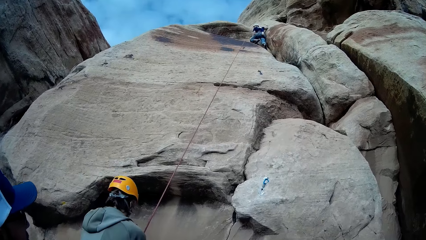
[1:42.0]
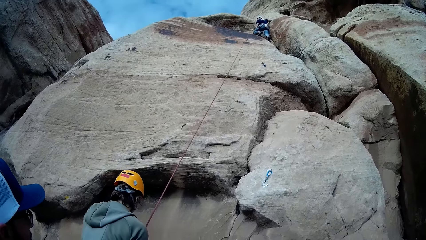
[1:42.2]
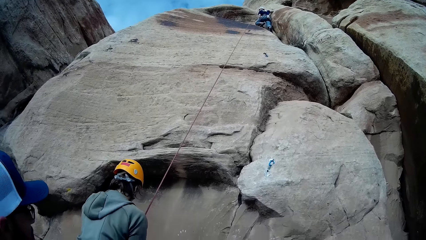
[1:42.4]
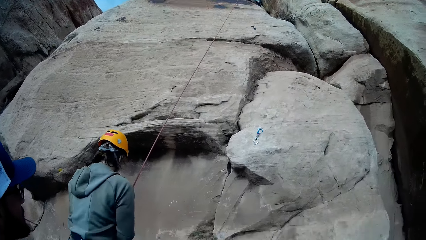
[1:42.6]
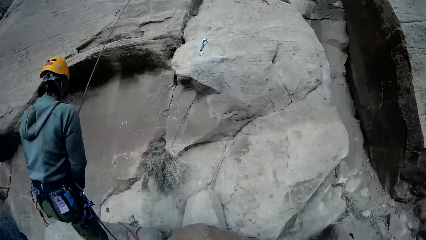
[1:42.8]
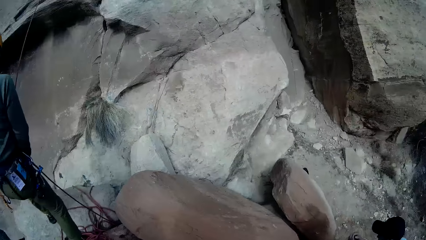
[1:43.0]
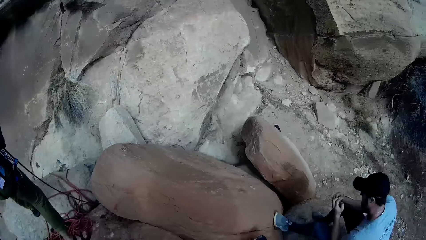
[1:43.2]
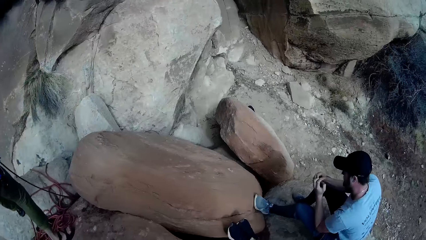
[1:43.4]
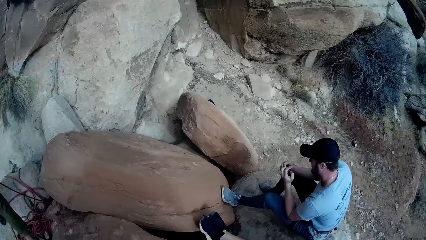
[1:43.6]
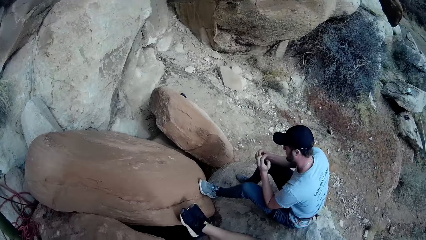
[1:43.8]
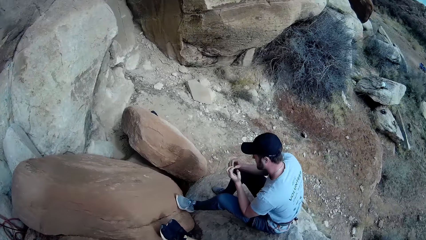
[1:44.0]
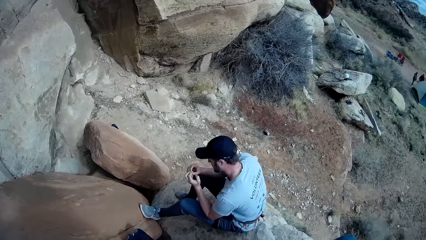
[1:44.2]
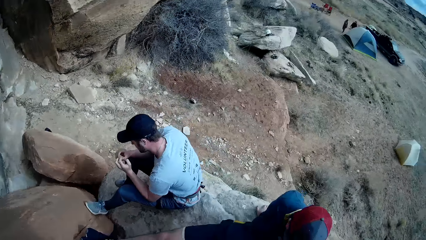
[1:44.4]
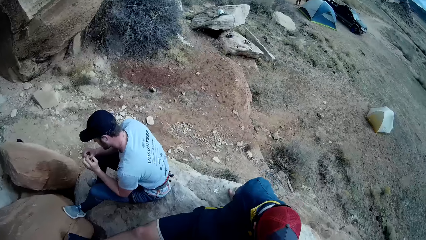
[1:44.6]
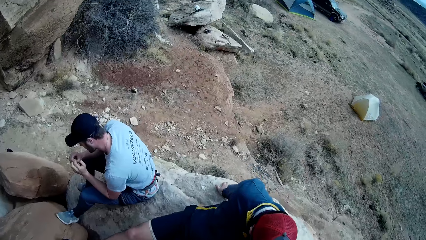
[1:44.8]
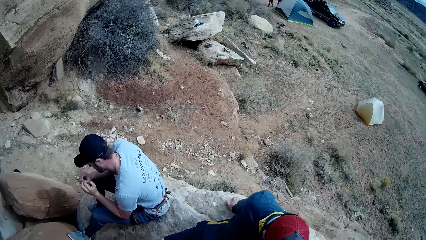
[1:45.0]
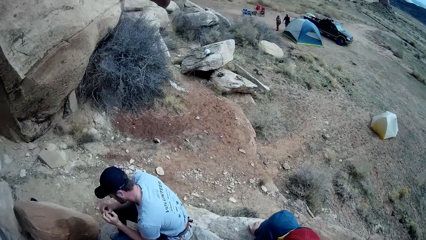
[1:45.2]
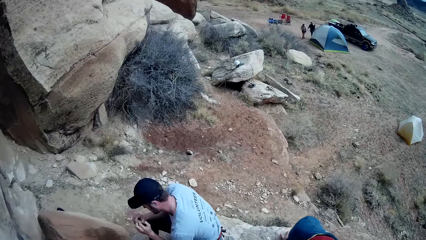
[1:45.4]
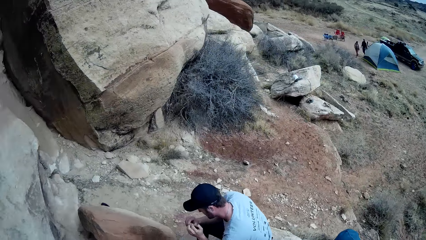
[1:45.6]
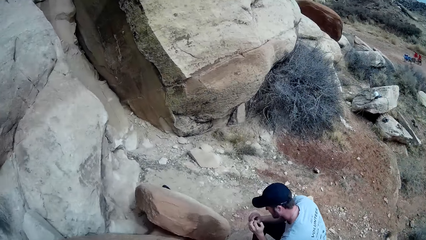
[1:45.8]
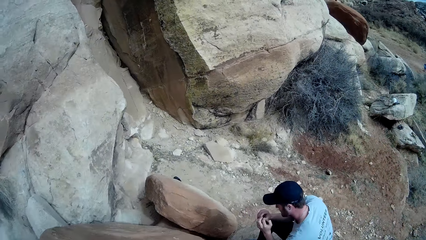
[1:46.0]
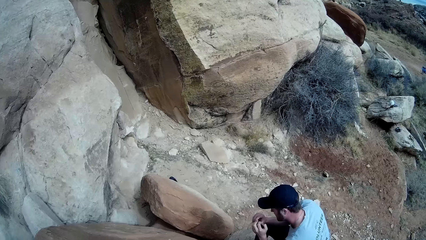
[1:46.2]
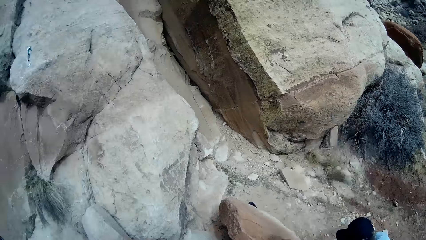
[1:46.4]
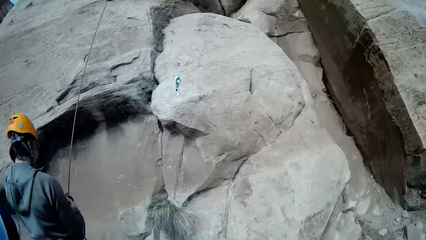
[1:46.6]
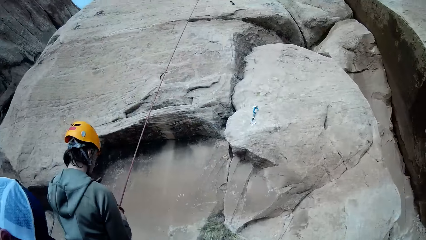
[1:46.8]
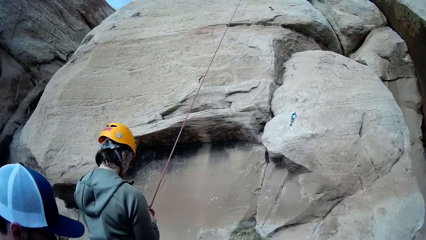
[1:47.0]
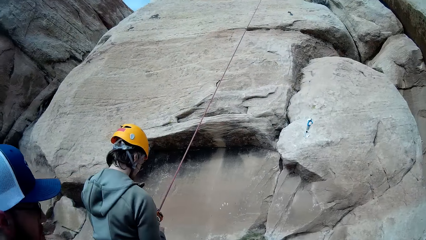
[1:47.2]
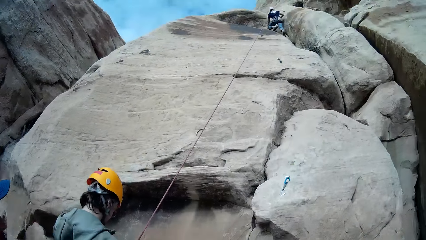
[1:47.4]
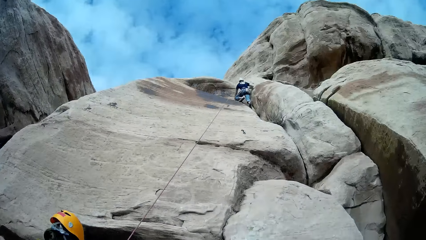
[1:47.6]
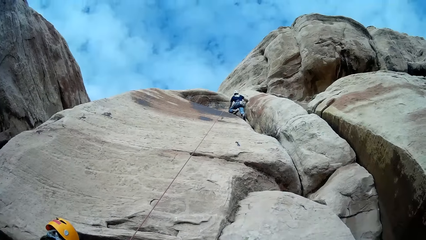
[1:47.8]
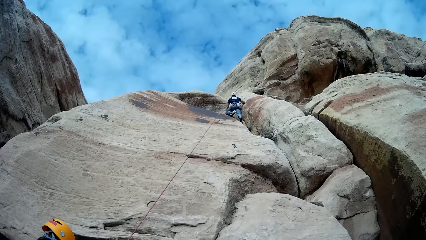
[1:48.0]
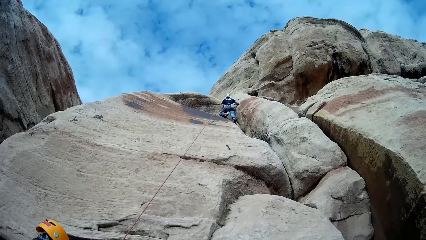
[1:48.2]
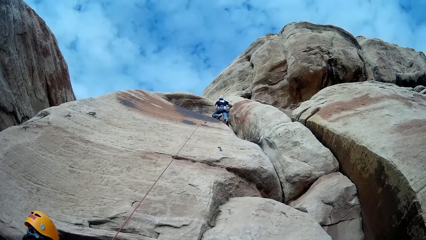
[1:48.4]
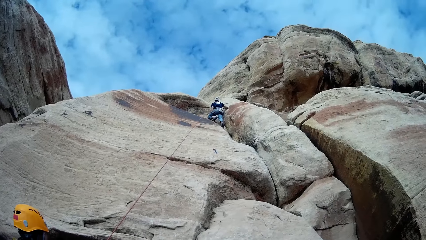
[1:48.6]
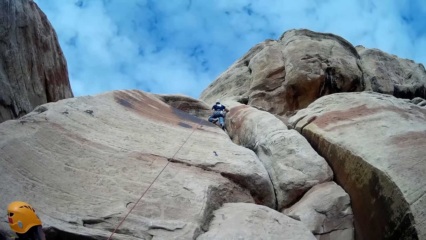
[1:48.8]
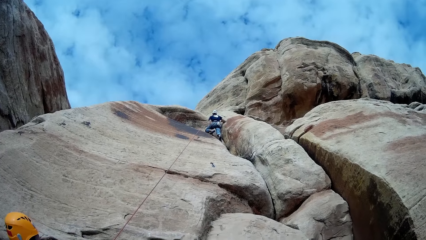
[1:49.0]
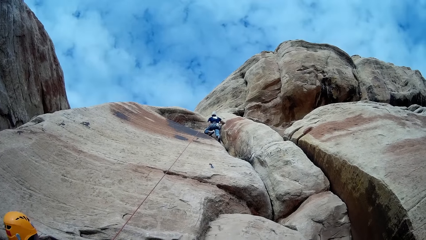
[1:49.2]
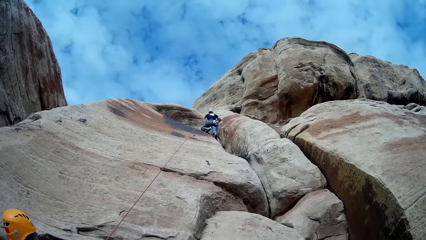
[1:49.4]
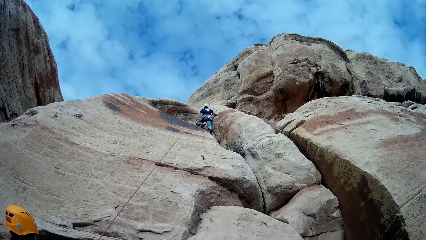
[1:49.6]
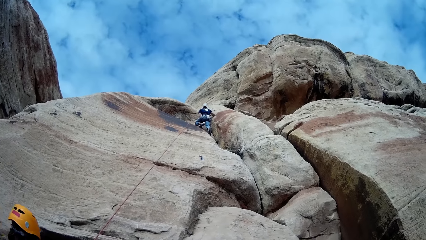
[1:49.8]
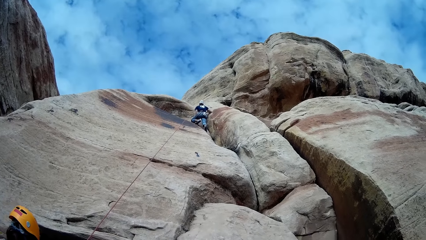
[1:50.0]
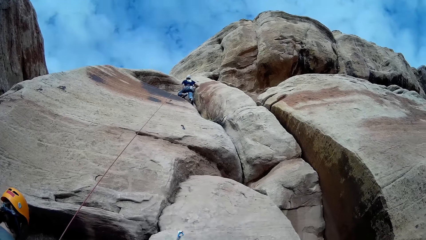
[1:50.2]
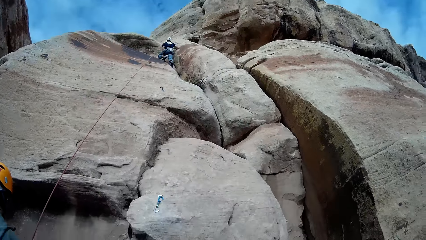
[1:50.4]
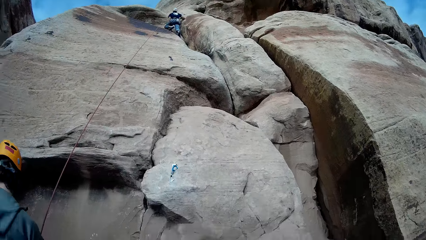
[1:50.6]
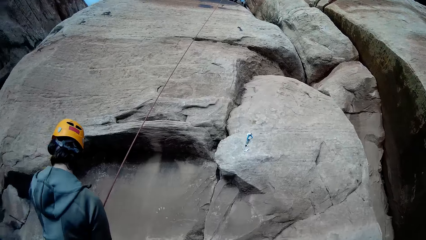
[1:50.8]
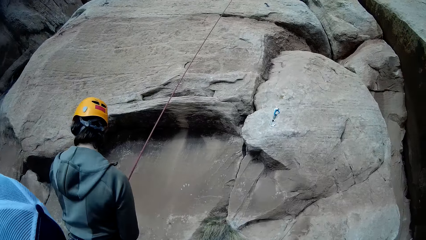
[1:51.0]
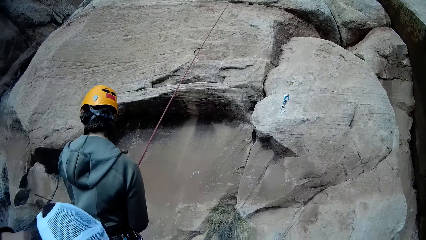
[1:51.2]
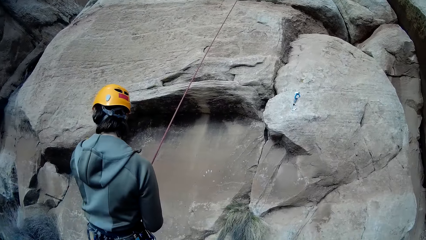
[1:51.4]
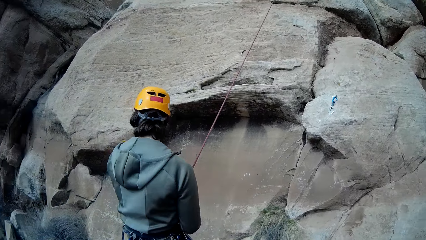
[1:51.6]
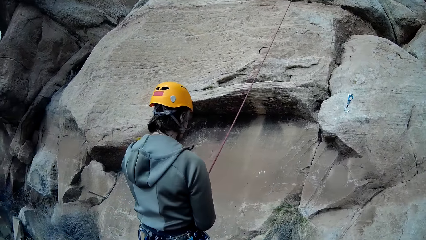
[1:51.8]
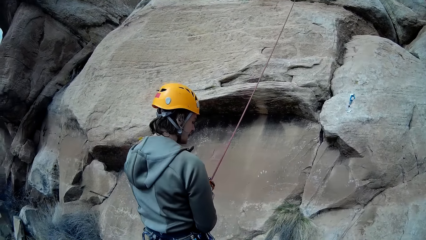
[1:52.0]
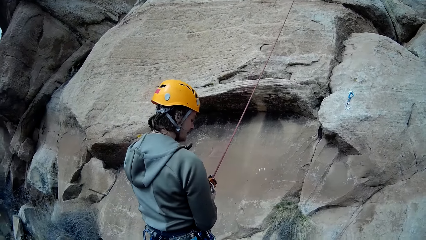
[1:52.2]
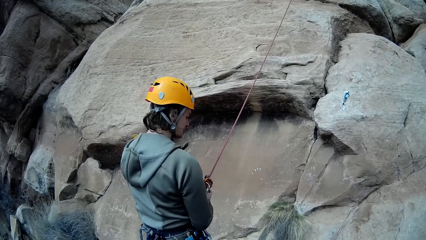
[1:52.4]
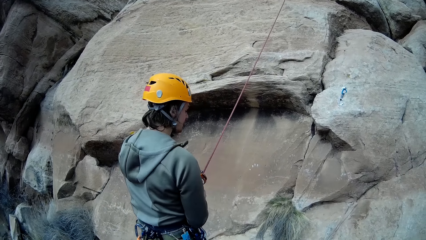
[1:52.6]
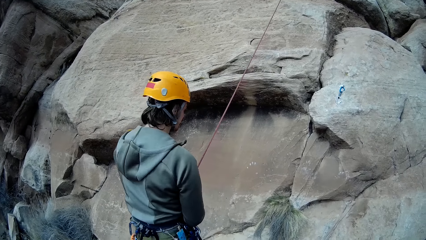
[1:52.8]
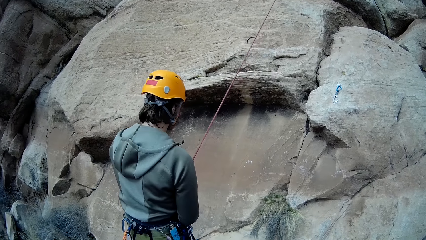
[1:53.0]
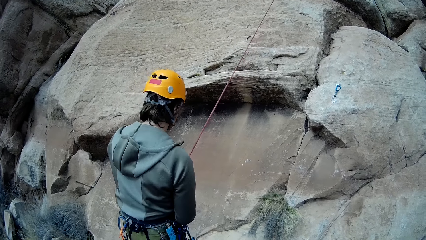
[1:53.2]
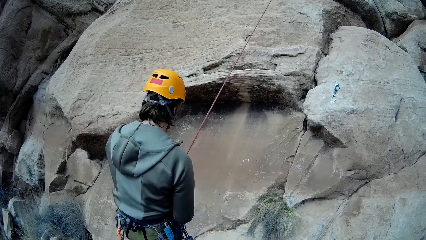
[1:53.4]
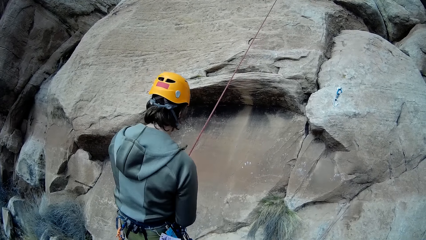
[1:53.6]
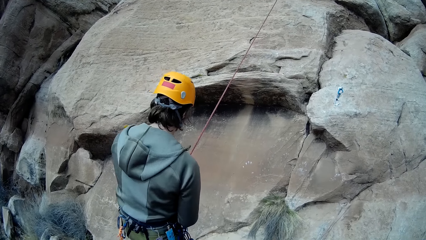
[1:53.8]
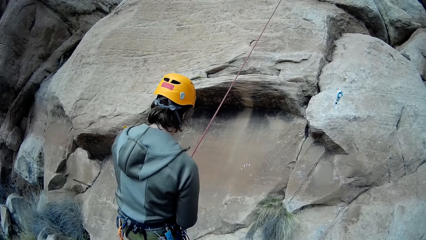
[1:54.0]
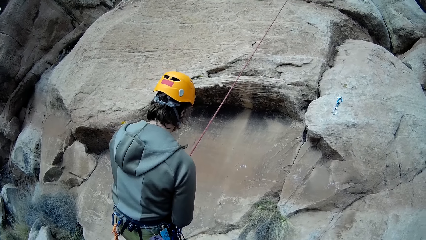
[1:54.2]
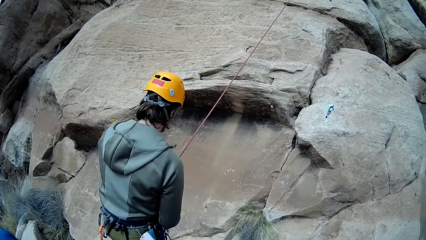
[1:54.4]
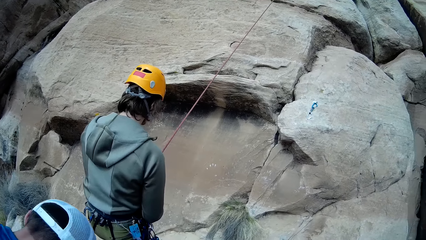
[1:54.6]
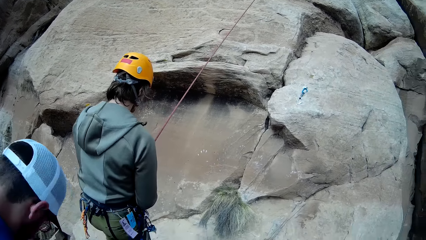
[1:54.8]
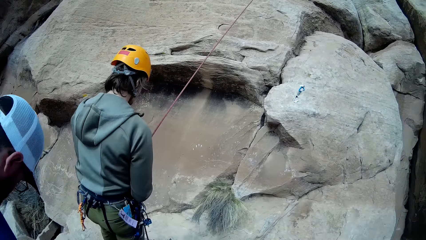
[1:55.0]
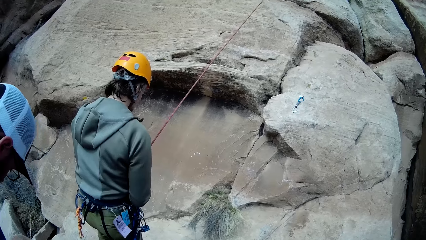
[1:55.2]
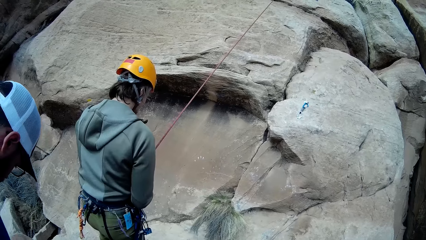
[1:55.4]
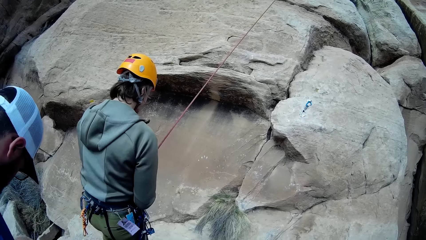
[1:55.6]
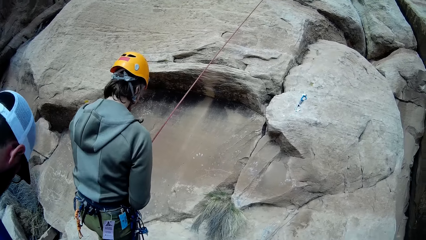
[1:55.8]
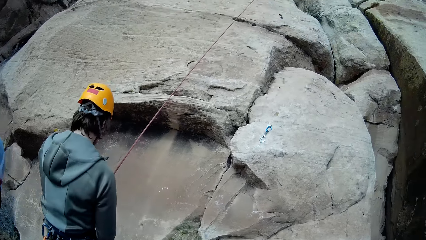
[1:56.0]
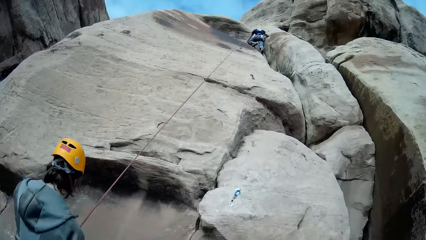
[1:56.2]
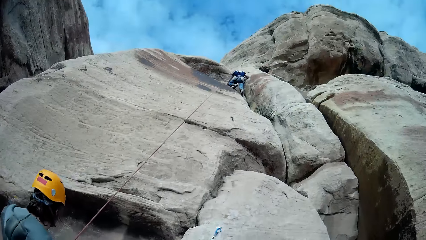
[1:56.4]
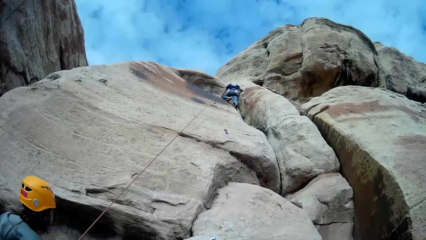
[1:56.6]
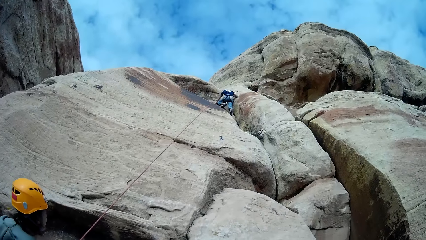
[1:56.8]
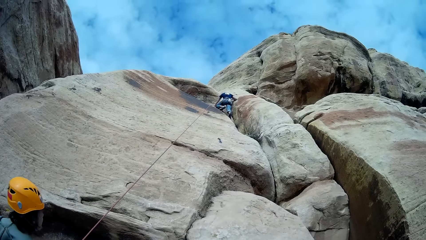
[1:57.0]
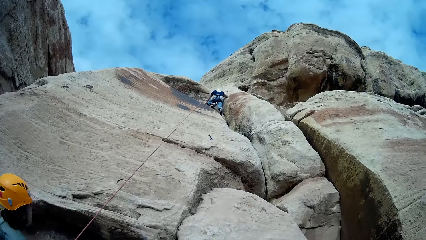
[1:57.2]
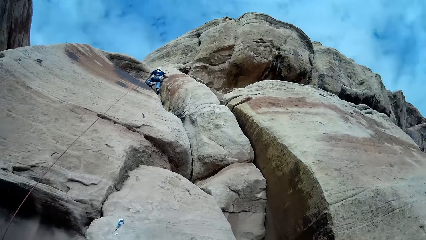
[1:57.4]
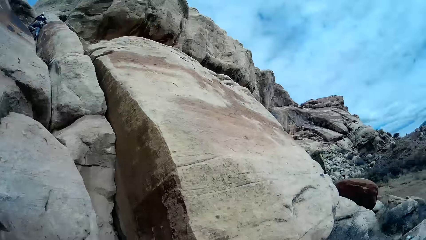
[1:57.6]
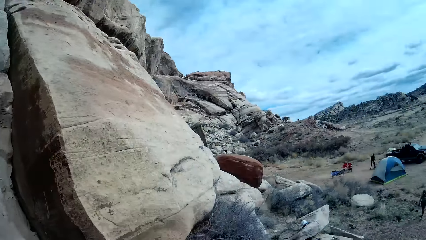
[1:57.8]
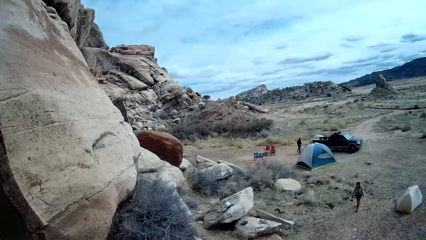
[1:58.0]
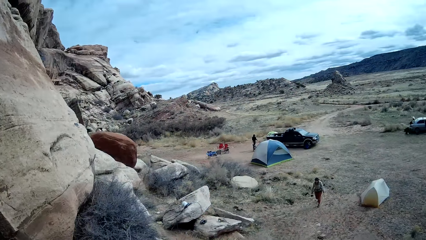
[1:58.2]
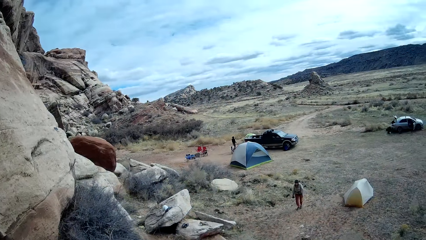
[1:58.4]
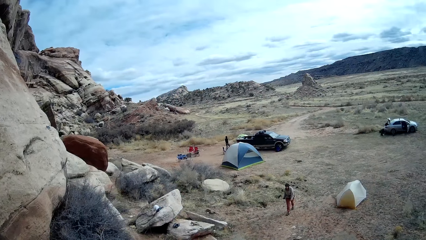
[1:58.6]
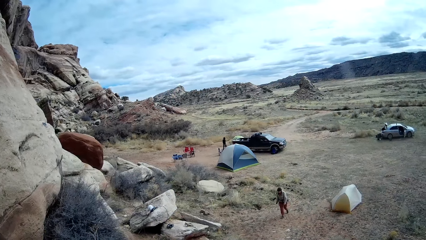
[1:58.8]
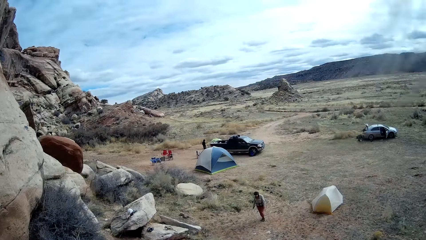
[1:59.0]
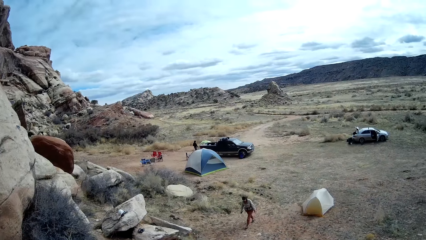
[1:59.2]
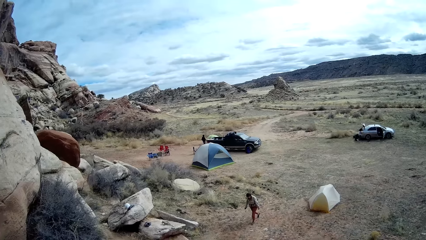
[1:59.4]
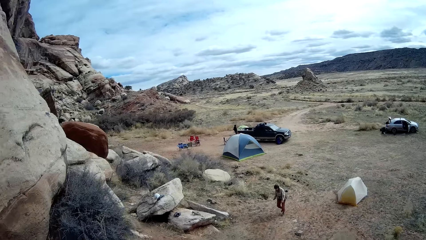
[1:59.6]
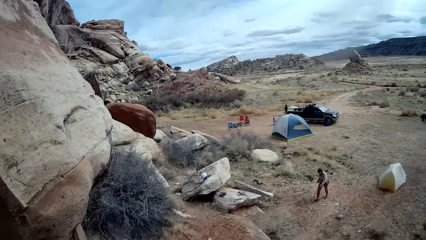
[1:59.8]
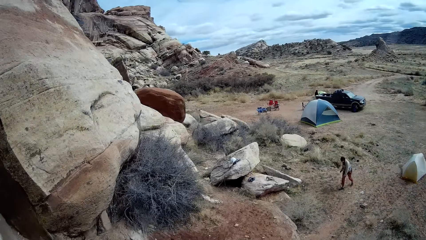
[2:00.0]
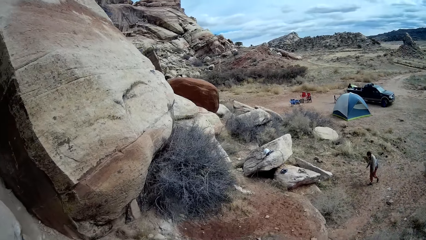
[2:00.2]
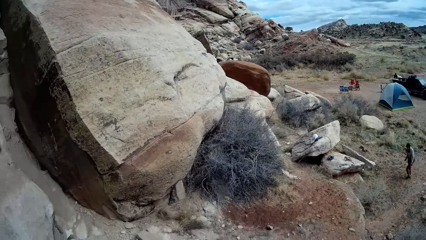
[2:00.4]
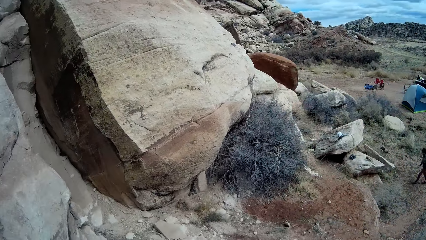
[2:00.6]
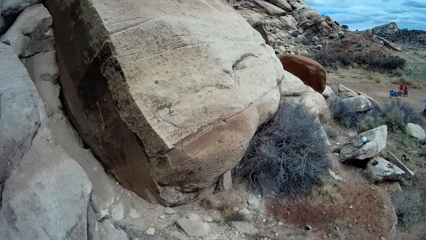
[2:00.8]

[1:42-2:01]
A man sits on the rock. Another man bends down. The other man raises. A person walks towards the car. A woman walks towards the mountain. Another person walks around.
